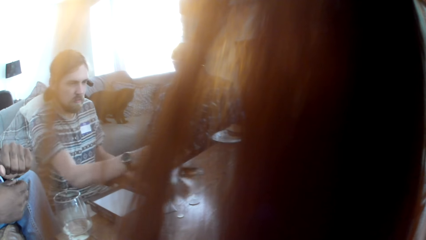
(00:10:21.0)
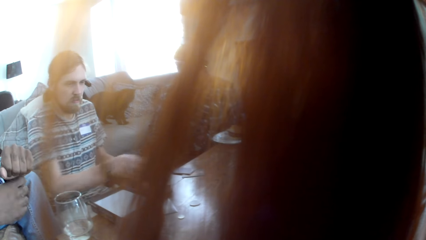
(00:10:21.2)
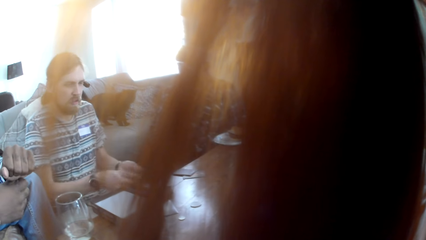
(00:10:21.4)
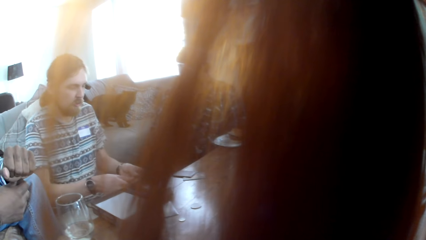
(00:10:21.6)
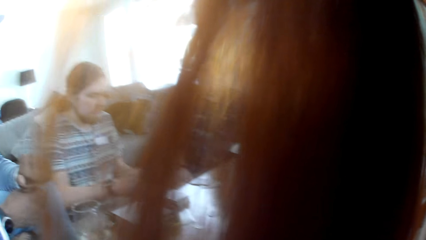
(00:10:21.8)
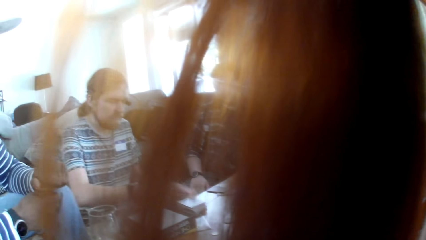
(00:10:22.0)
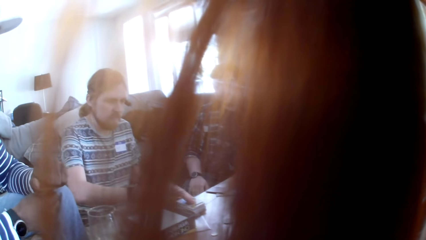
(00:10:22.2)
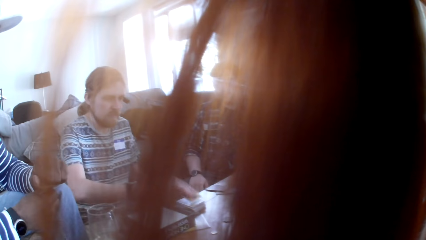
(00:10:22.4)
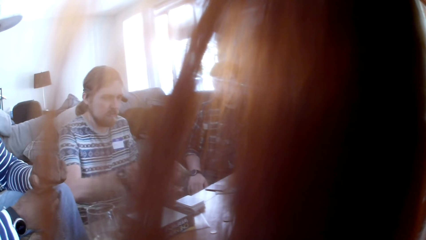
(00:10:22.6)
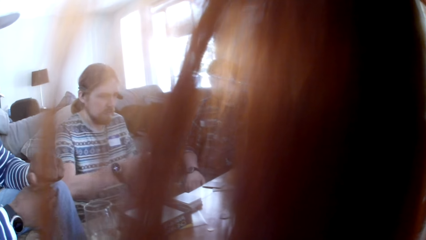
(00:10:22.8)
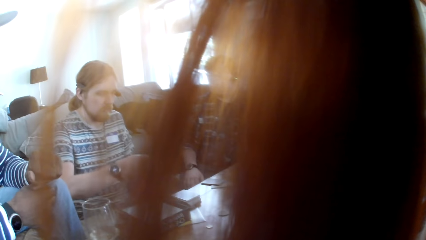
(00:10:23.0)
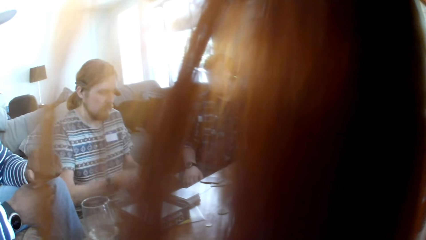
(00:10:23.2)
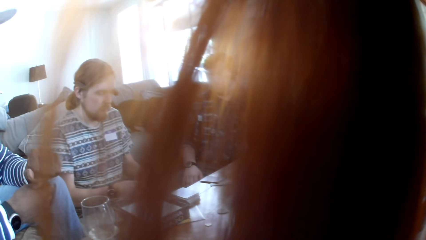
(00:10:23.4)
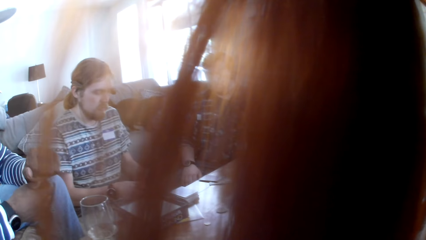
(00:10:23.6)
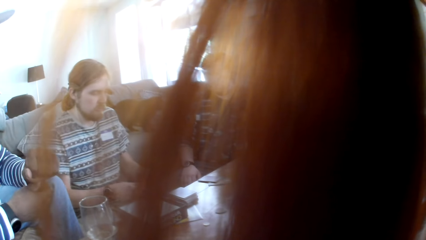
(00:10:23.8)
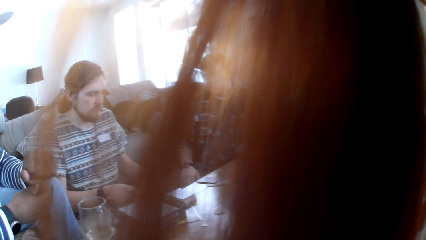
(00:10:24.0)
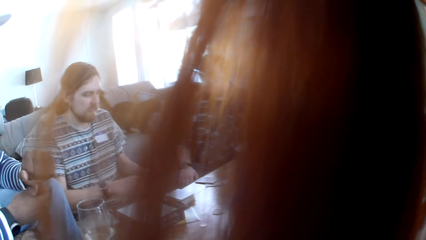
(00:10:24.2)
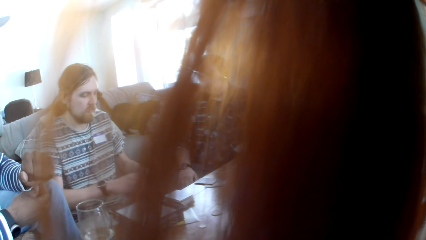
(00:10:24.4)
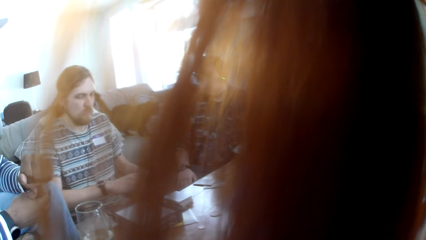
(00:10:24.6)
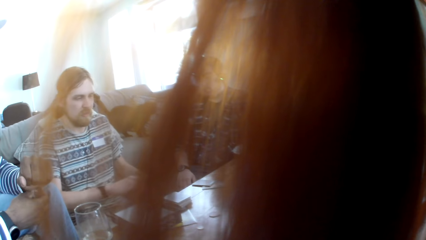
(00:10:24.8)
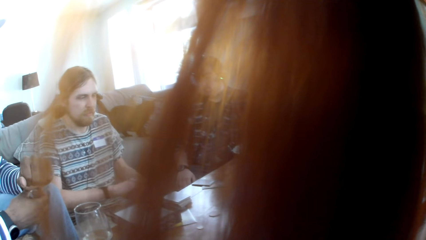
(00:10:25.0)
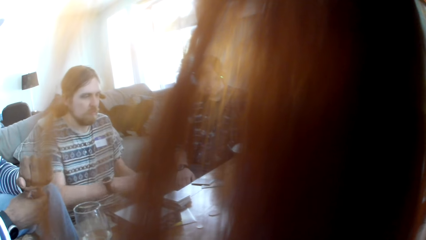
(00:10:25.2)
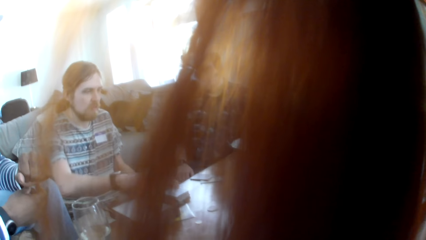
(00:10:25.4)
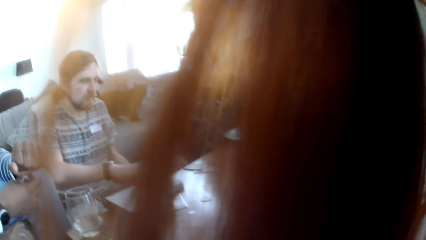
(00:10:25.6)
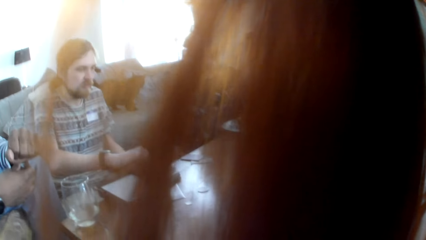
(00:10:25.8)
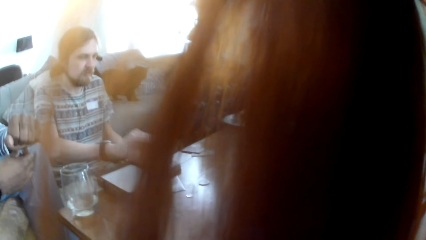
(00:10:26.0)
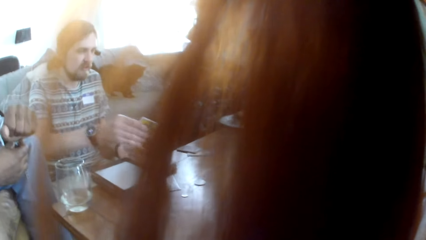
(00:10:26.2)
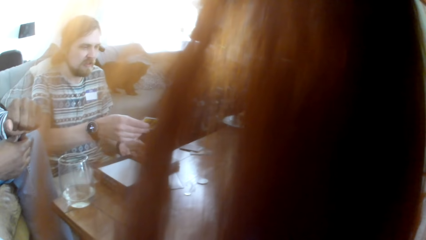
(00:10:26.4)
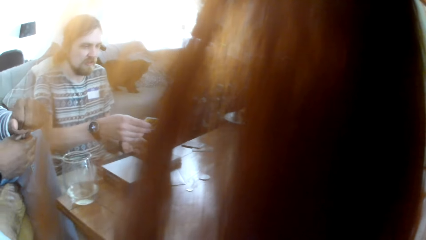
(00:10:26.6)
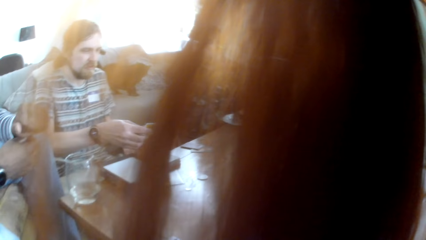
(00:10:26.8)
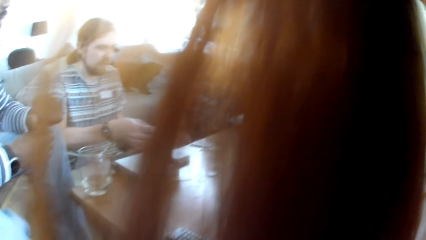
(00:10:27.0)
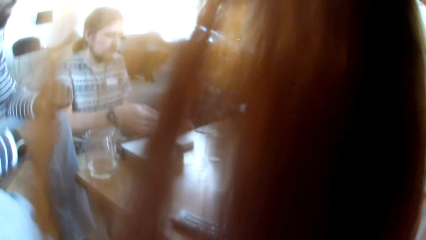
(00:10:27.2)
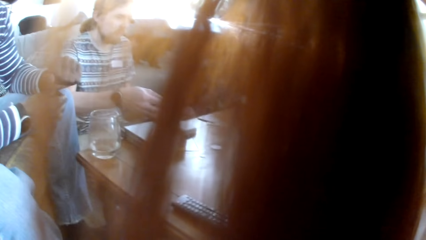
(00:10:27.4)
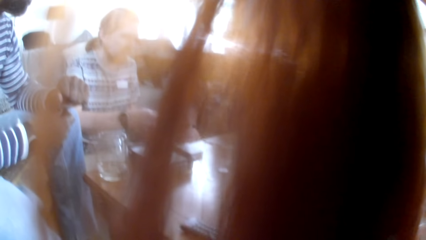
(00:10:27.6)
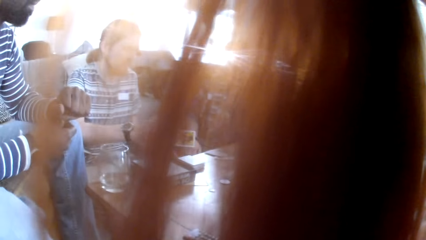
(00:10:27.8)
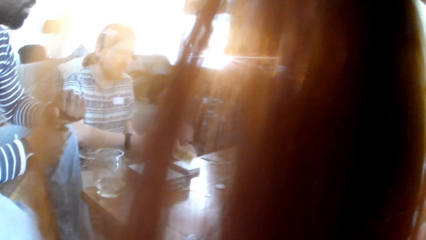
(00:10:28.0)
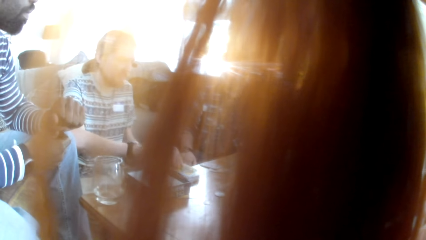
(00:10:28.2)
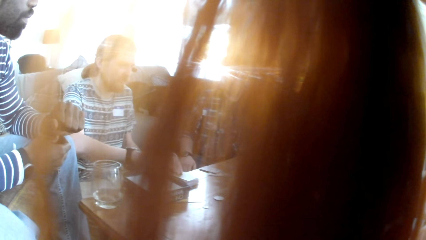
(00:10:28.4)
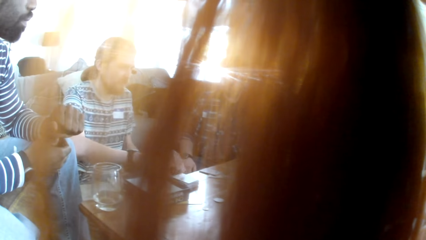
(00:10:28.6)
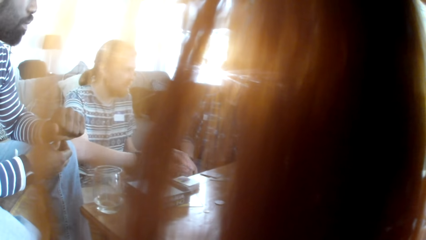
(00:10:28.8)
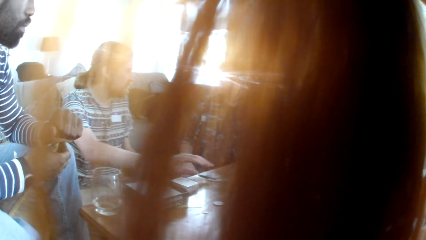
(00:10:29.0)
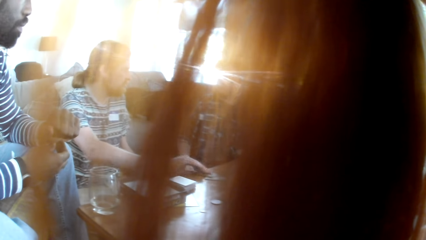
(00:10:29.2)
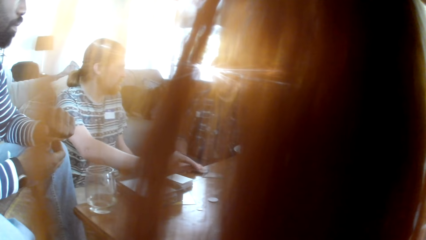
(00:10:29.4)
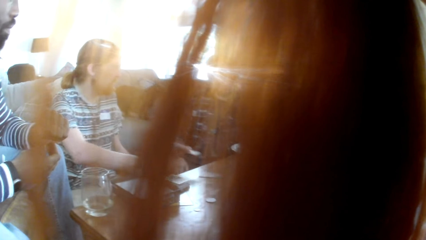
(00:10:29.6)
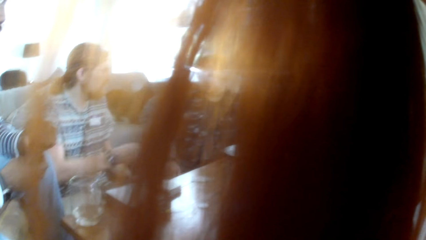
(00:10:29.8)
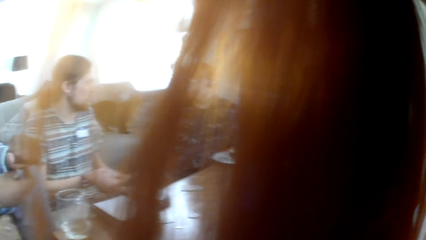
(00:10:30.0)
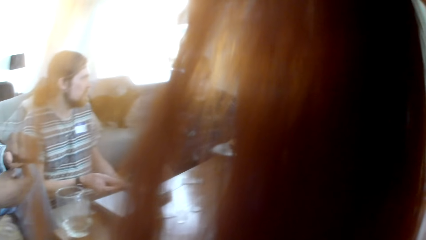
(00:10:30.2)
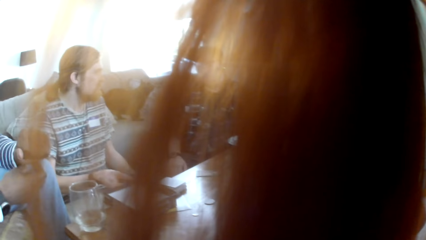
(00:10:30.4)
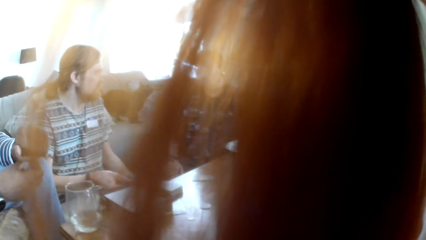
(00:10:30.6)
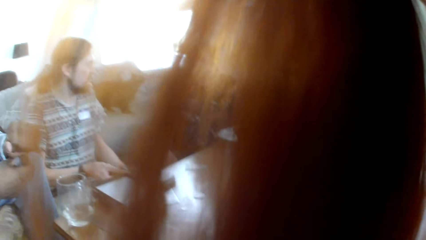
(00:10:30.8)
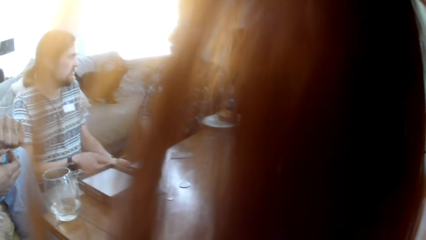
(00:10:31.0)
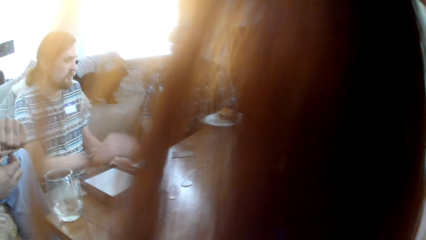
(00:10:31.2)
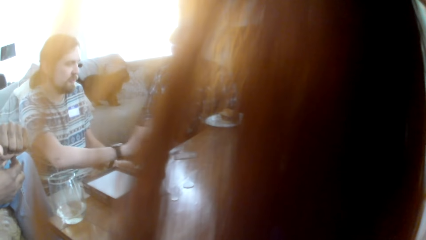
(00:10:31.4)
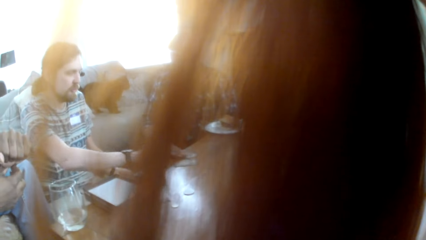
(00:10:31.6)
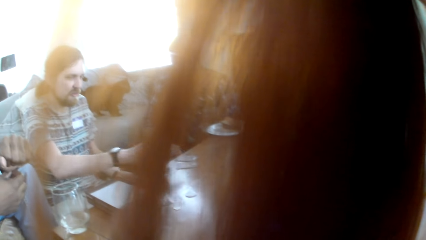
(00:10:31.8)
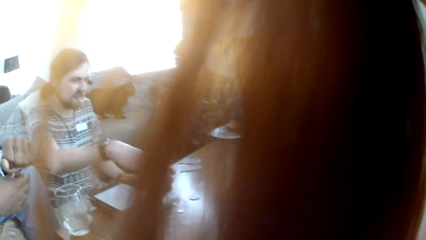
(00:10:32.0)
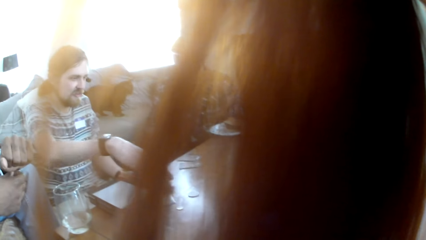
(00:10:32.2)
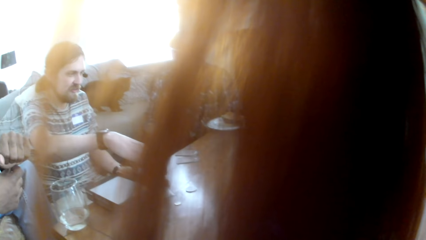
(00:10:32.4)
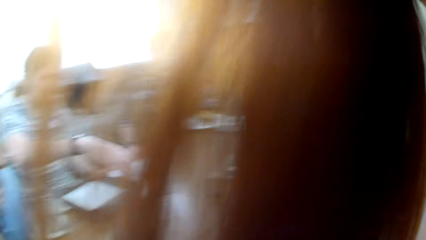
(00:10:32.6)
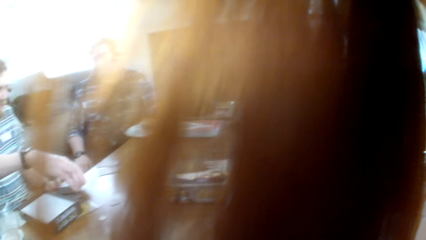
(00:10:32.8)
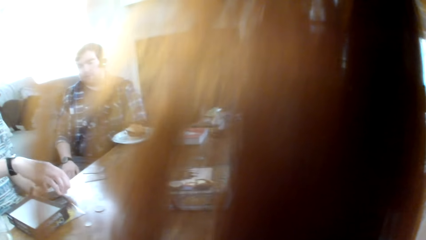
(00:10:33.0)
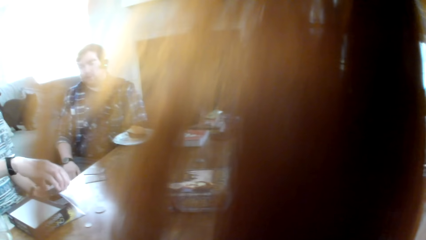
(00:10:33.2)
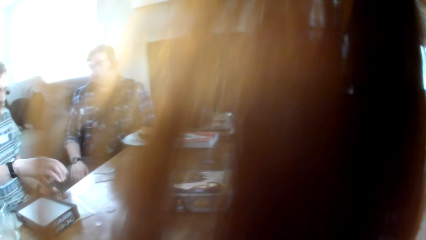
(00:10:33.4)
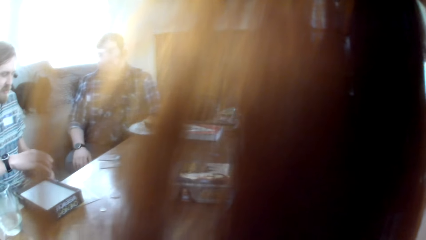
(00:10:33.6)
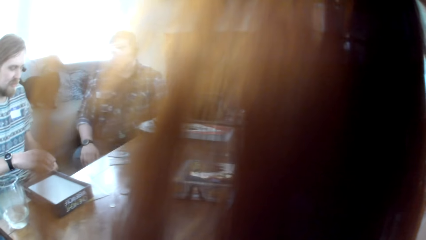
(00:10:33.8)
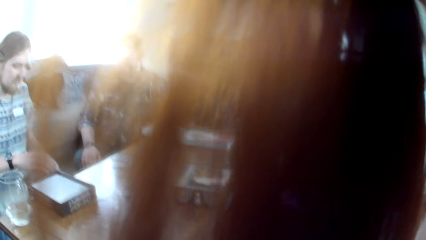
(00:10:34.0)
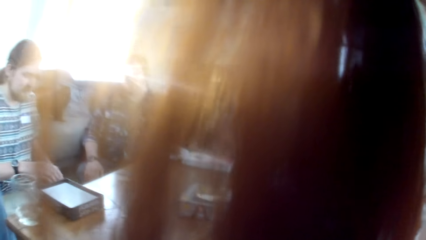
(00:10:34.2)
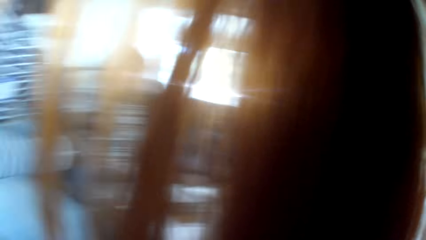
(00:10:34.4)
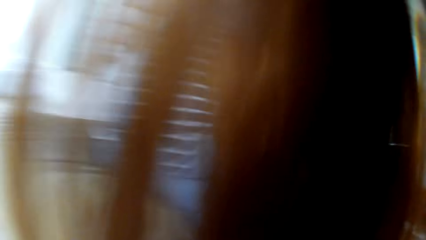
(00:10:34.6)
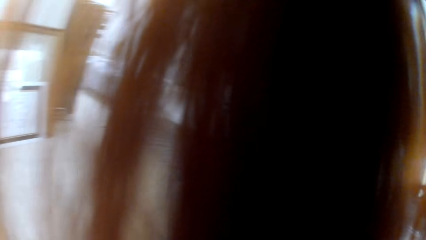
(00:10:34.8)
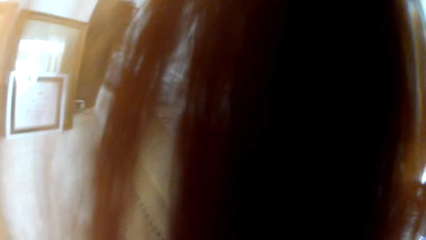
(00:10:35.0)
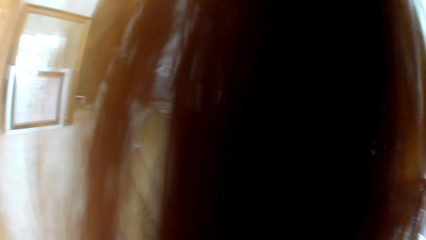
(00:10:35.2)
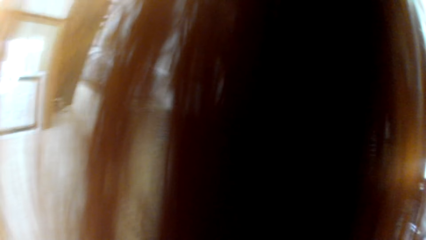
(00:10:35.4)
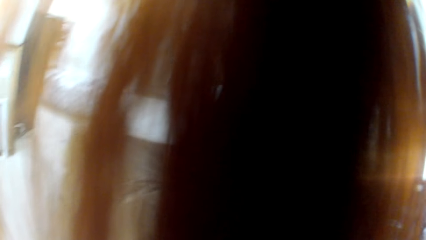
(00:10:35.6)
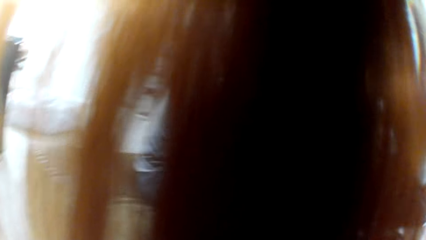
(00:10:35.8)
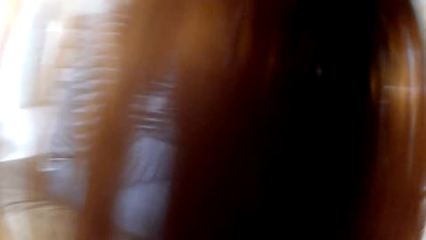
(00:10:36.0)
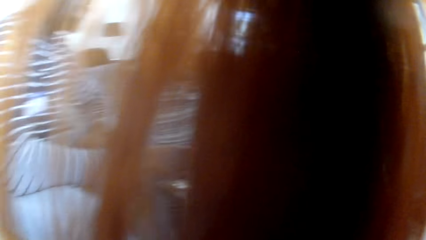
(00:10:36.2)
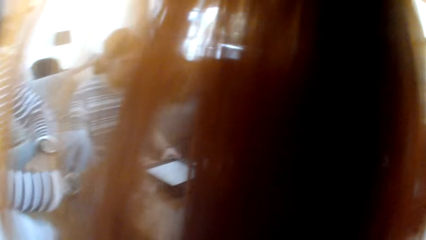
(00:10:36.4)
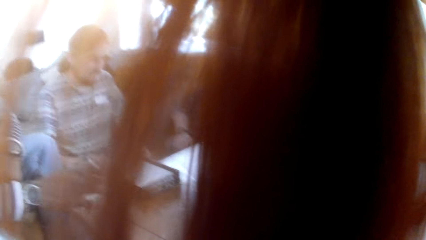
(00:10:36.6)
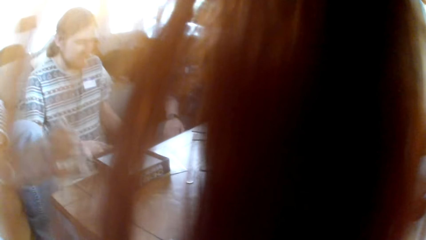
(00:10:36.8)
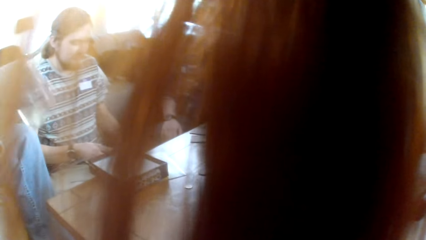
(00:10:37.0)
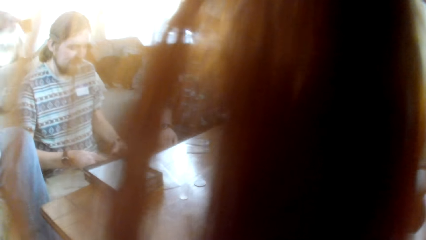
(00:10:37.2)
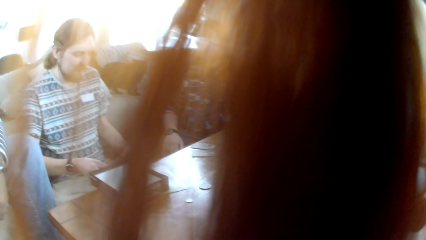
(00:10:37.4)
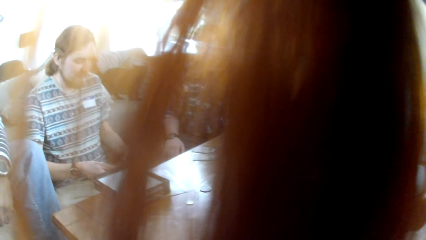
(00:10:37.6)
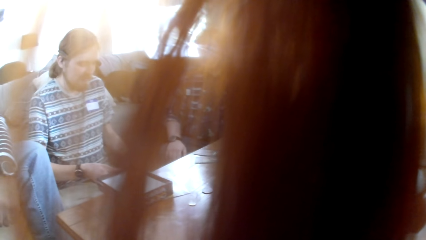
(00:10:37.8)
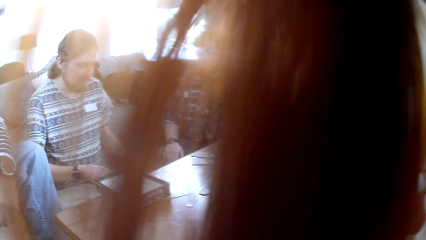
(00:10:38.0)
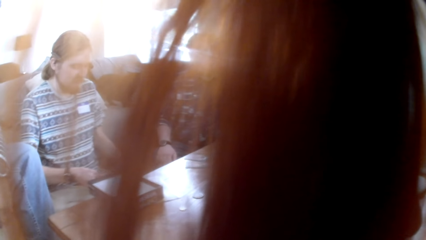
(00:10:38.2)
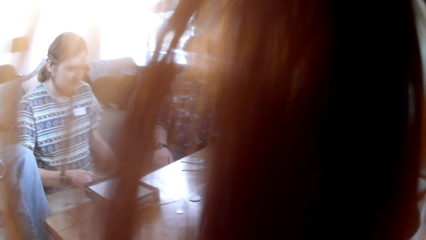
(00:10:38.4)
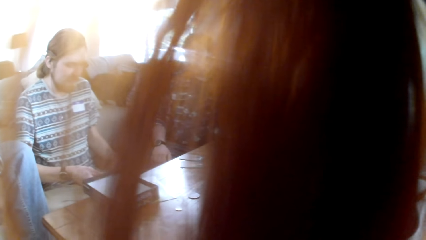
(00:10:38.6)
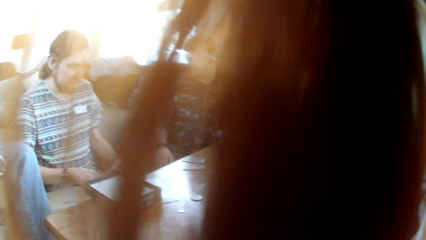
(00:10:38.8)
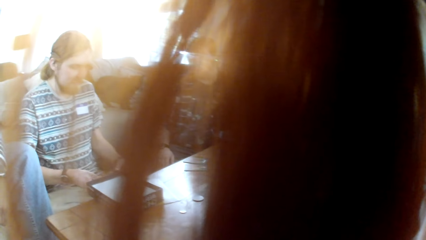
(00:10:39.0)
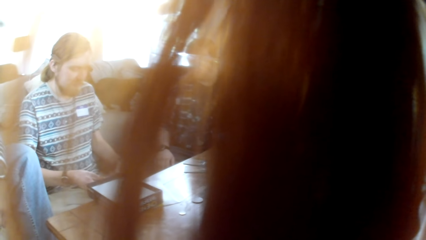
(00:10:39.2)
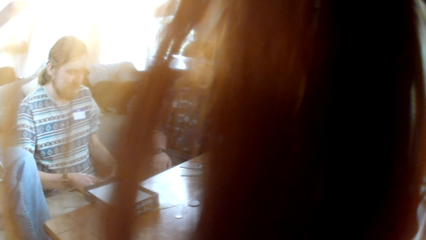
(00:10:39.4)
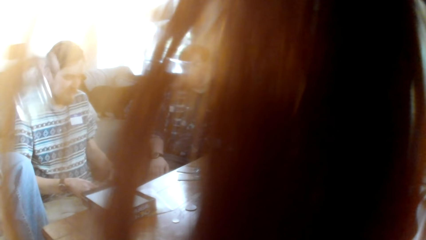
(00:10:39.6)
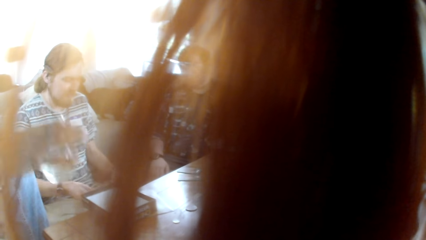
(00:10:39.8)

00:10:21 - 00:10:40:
A man puts a card on the table. The man converses with the colleagues and takes a card. The man shuffles cards on the hands. The man takes a card. The man looks at the card. The man puts the card on the table. The man takes a card. The man talks to another man. The first man puts a card on the table. The first man takes cards and puts the cards on the hand. The camera wearer looks around the room. A third man takes a glass and drinks from the glass.
